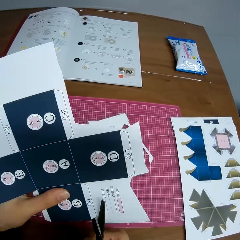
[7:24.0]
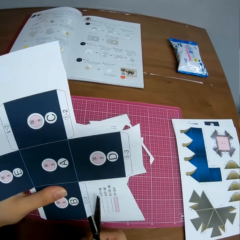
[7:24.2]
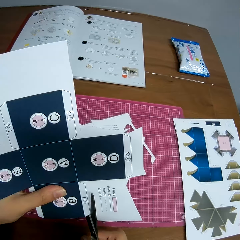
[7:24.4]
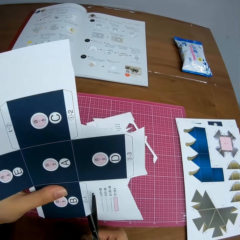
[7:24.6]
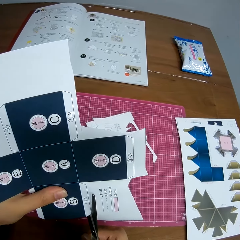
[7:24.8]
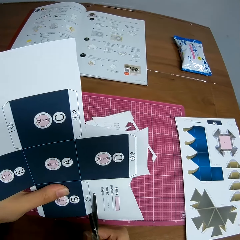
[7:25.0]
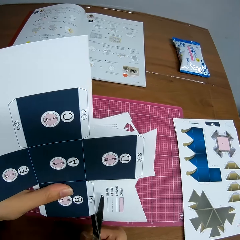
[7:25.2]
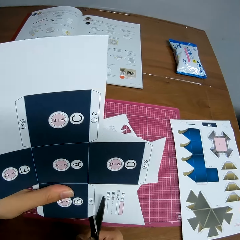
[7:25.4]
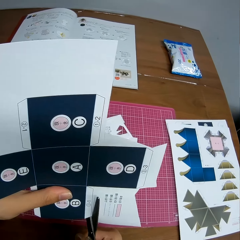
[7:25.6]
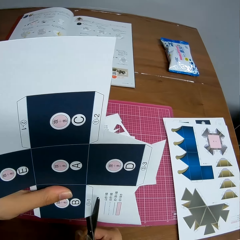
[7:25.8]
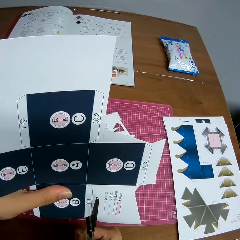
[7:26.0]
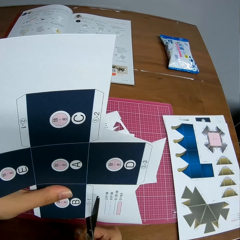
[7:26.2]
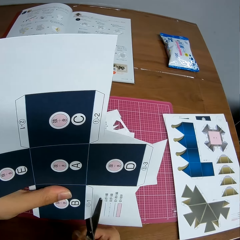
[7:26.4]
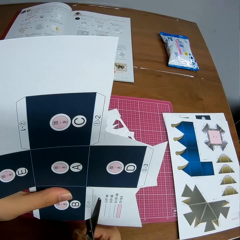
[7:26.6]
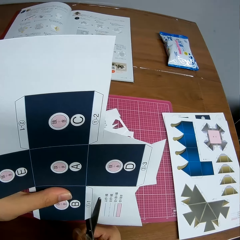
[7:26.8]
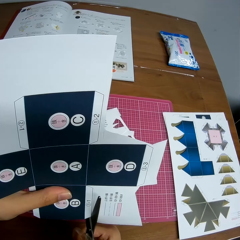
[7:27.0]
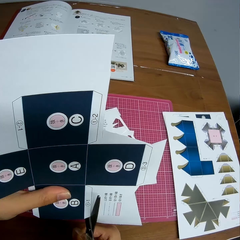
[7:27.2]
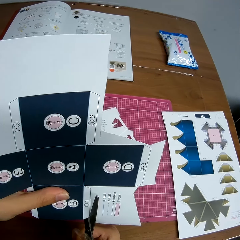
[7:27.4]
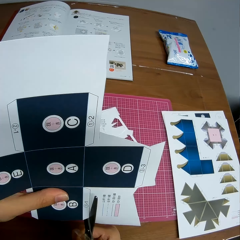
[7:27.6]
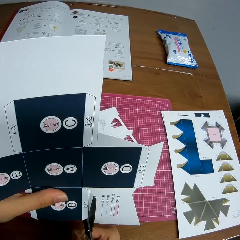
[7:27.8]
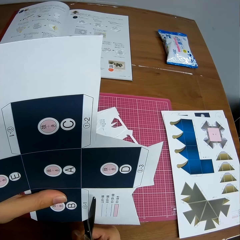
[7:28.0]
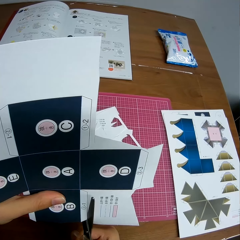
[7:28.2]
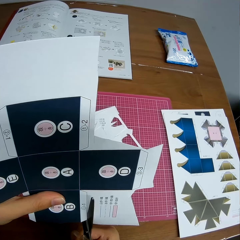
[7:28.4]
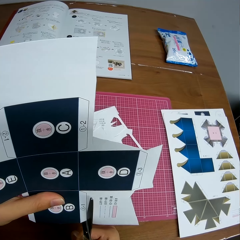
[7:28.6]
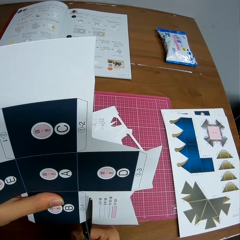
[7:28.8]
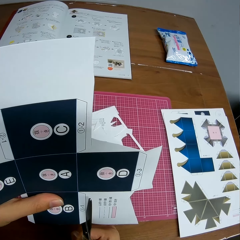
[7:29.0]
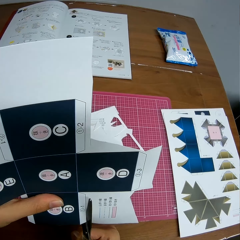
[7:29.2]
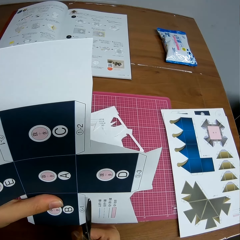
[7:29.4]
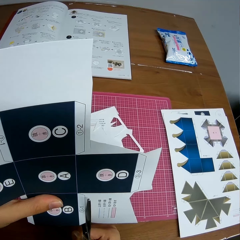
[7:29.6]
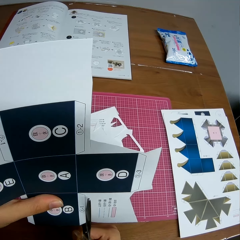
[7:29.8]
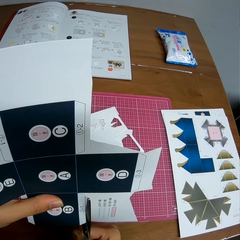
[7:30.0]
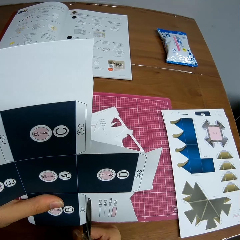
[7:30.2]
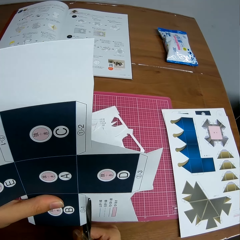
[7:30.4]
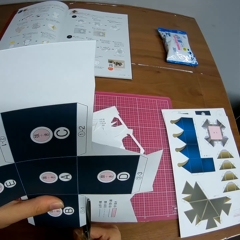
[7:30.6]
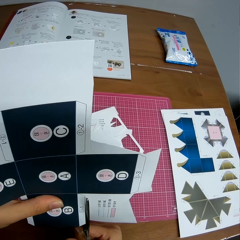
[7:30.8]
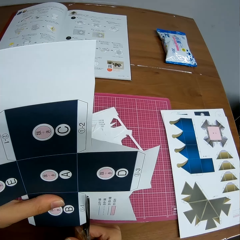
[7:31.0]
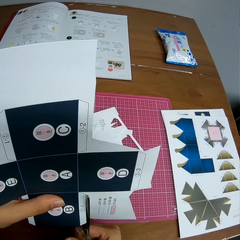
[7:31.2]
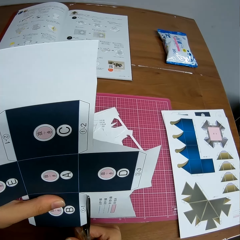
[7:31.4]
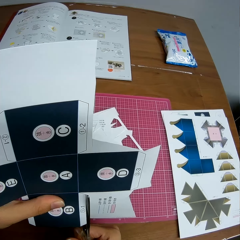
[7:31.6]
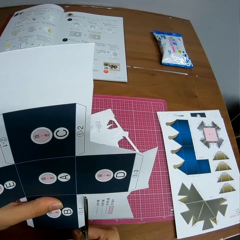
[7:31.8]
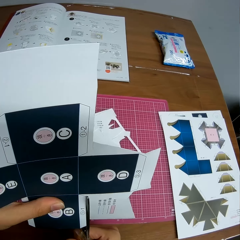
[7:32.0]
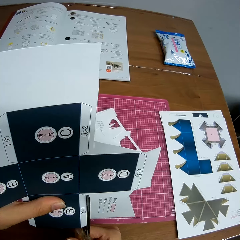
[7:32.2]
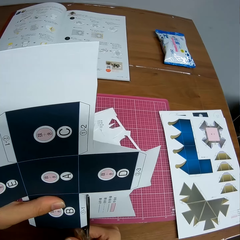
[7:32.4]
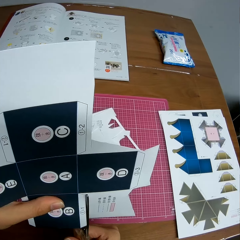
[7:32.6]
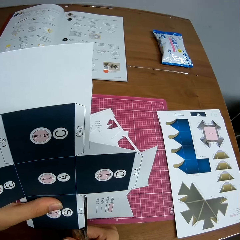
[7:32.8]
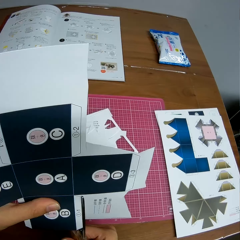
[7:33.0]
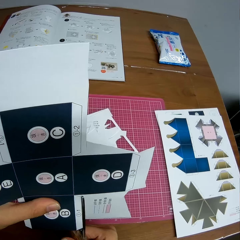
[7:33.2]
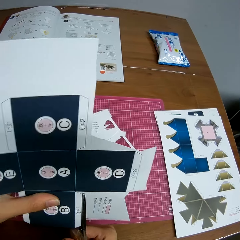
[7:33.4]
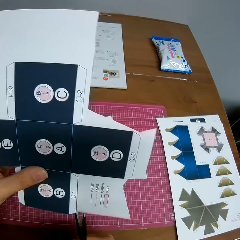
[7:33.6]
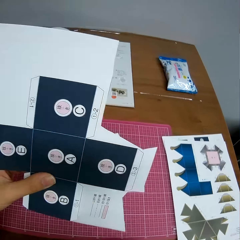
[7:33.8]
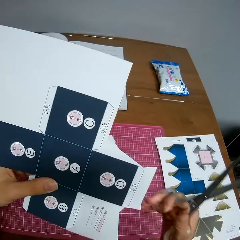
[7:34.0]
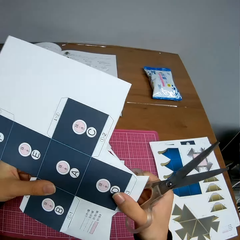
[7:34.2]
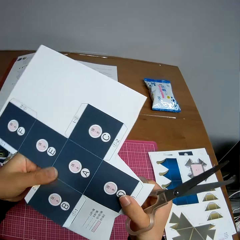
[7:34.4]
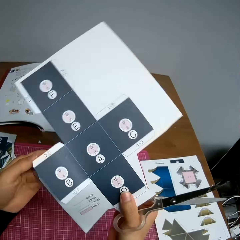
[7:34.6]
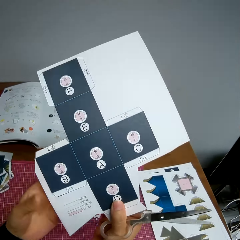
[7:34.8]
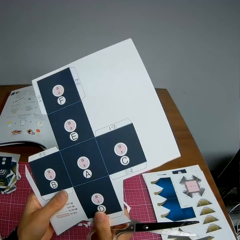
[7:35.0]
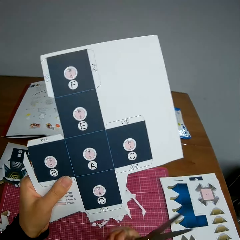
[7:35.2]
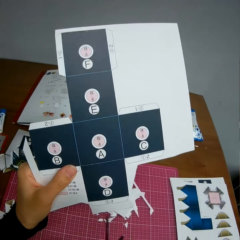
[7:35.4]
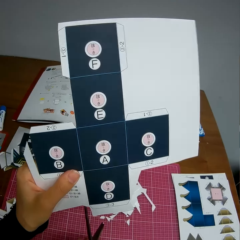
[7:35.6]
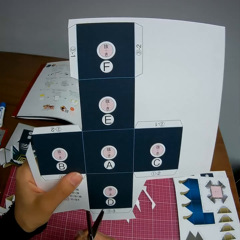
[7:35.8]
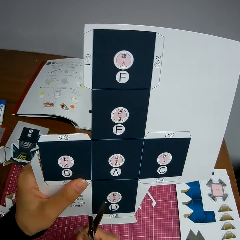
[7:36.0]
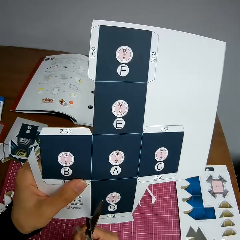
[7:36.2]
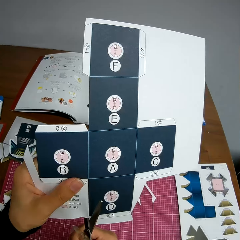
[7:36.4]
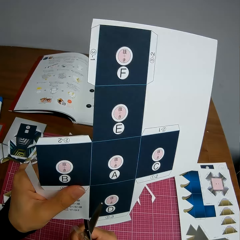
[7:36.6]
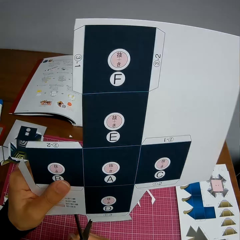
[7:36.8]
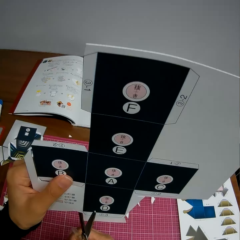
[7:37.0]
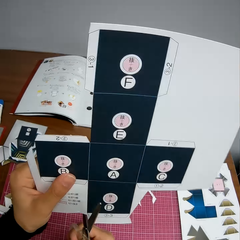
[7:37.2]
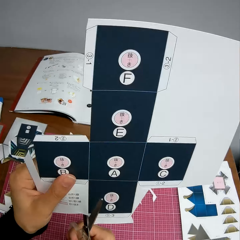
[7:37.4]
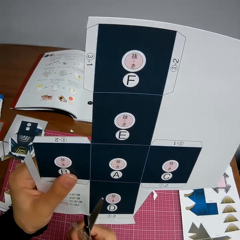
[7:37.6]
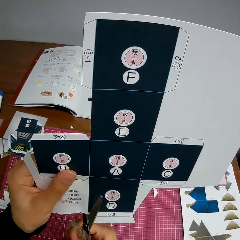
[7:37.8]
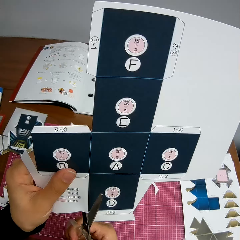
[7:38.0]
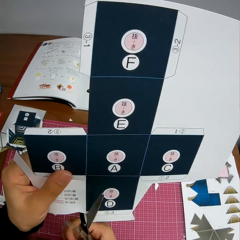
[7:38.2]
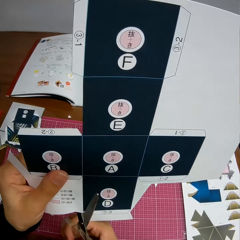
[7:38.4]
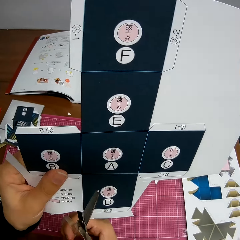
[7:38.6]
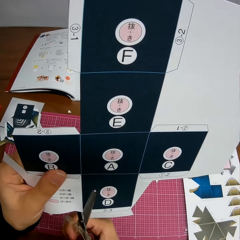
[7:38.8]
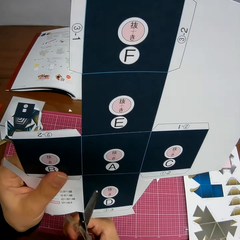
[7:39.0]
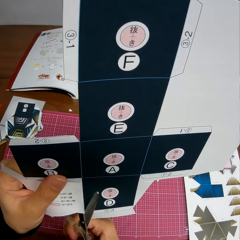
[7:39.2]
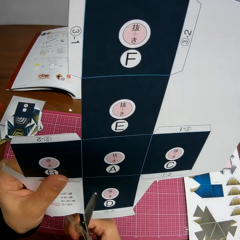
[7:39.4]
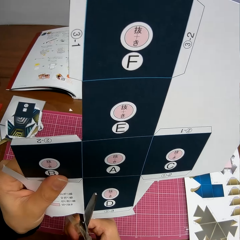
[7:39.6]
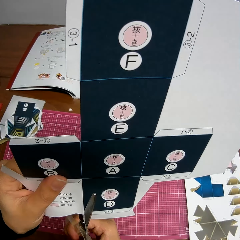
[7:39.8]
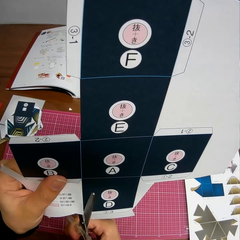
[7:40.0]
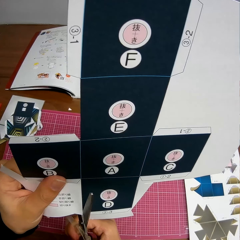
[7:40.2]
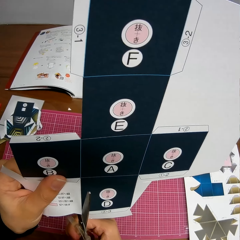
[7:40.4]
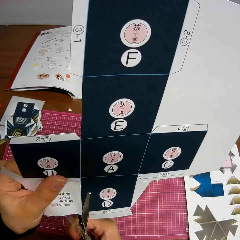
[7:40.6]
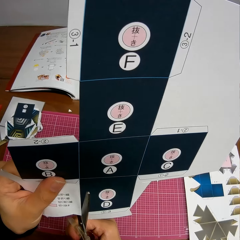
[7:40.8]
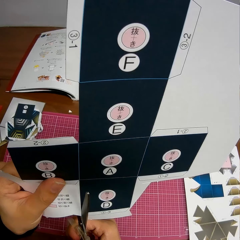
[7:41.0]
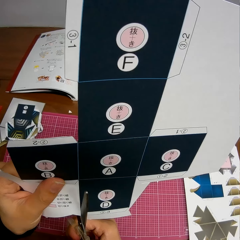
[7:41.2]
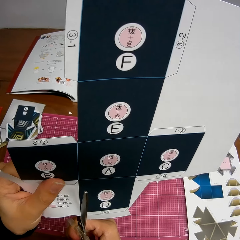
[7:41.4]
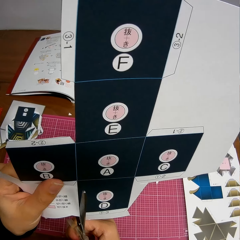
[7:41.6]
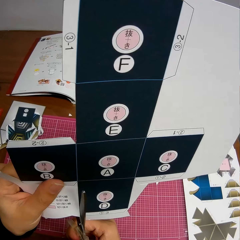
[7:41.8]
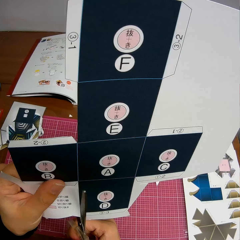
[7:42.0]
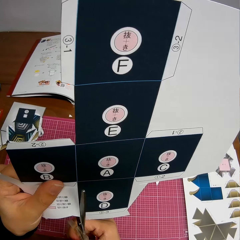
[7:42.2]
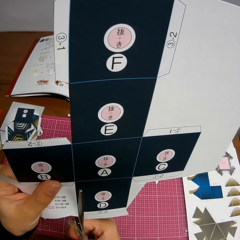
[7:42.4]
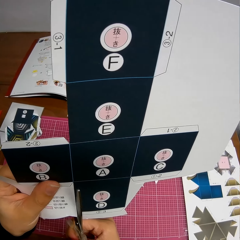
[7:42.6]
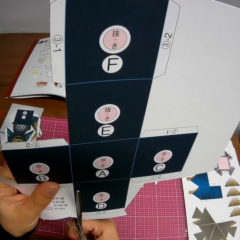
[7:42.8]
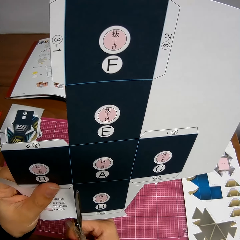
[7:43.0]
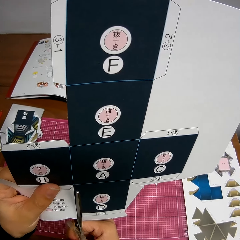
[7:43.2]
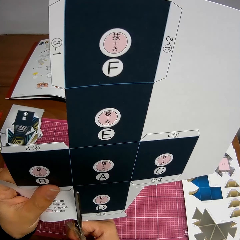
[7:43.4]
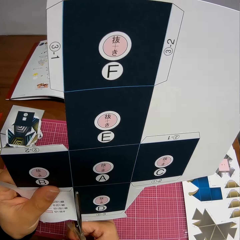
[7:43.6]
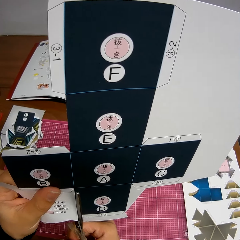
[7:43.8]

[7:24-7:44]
The camera wearer rotates the paper model. She cuts the paper model using scissors. She rotates the paper model. She adjusts the paper in her hands. She continues cutting the paper with the scissors.

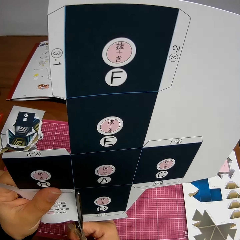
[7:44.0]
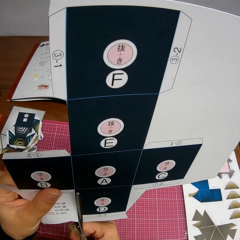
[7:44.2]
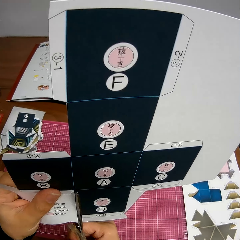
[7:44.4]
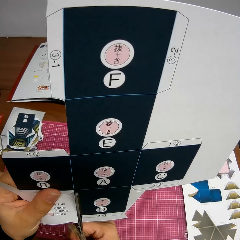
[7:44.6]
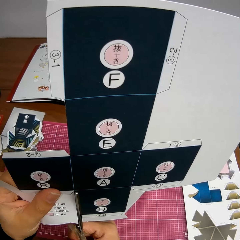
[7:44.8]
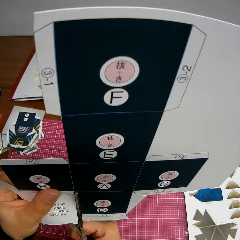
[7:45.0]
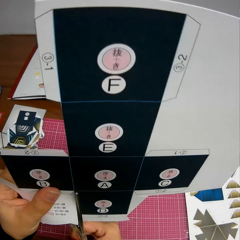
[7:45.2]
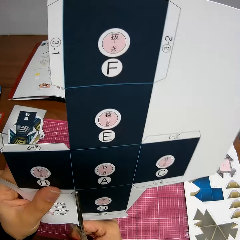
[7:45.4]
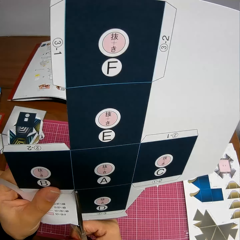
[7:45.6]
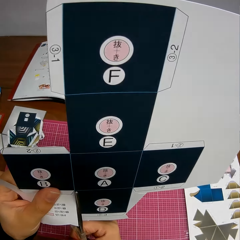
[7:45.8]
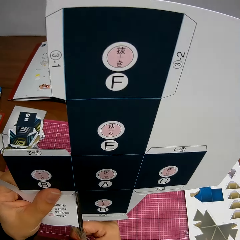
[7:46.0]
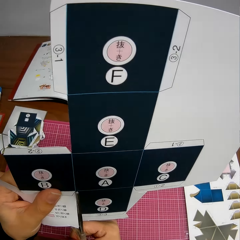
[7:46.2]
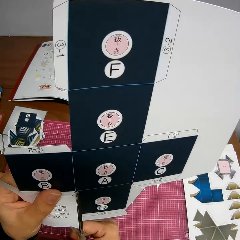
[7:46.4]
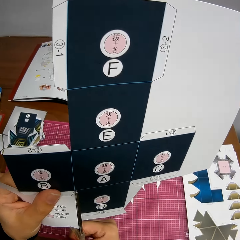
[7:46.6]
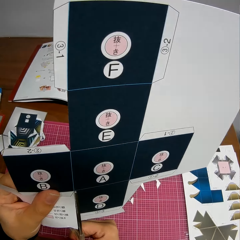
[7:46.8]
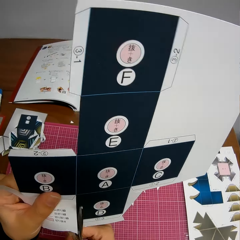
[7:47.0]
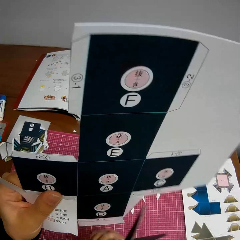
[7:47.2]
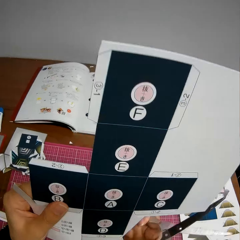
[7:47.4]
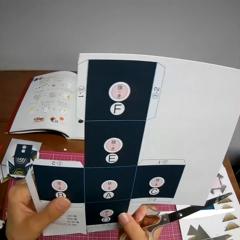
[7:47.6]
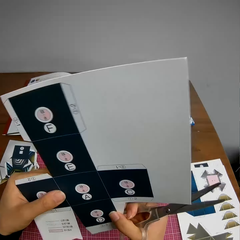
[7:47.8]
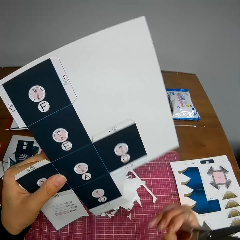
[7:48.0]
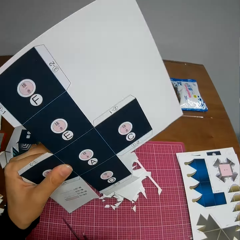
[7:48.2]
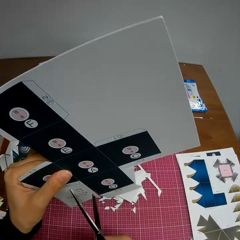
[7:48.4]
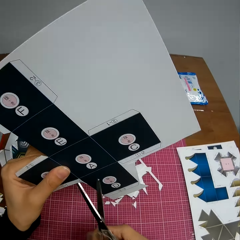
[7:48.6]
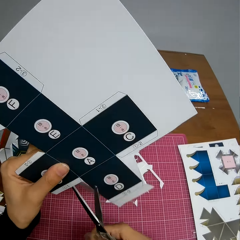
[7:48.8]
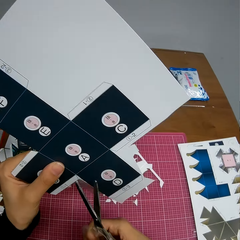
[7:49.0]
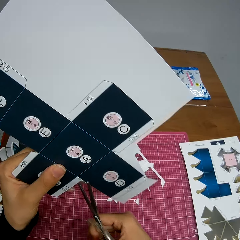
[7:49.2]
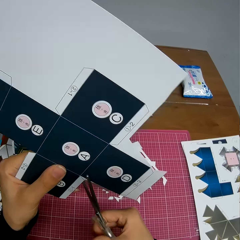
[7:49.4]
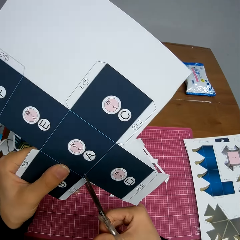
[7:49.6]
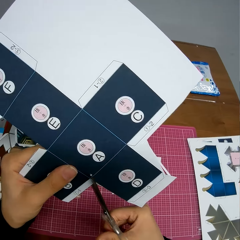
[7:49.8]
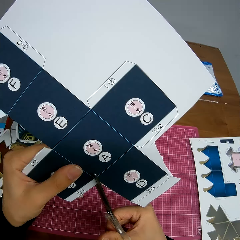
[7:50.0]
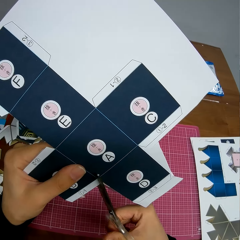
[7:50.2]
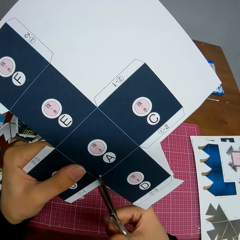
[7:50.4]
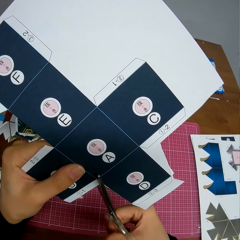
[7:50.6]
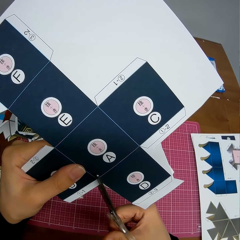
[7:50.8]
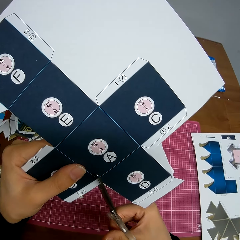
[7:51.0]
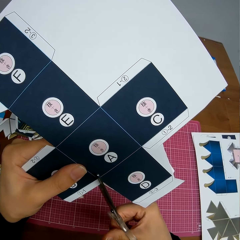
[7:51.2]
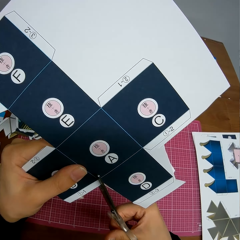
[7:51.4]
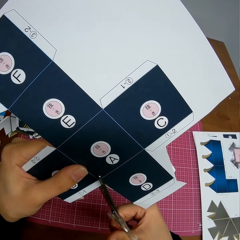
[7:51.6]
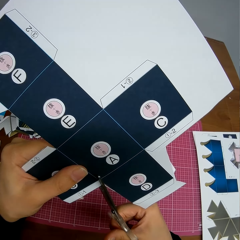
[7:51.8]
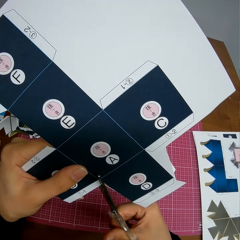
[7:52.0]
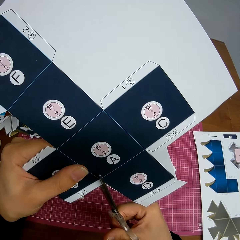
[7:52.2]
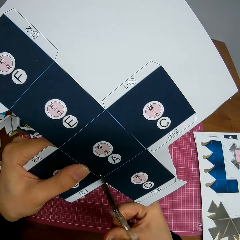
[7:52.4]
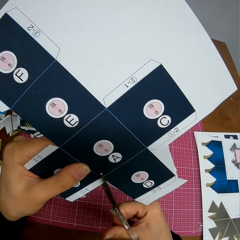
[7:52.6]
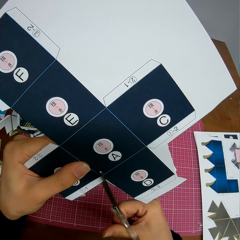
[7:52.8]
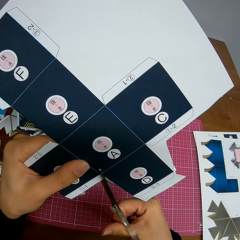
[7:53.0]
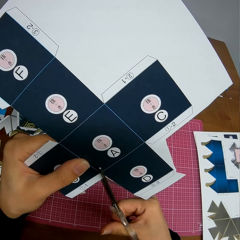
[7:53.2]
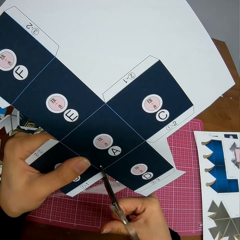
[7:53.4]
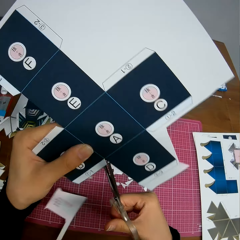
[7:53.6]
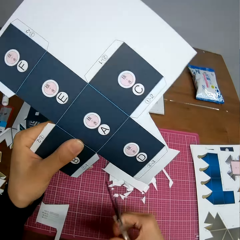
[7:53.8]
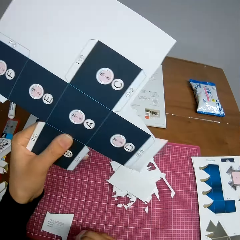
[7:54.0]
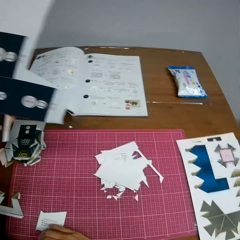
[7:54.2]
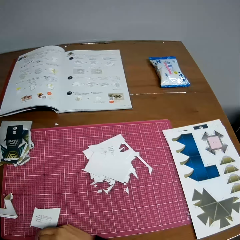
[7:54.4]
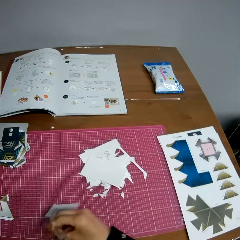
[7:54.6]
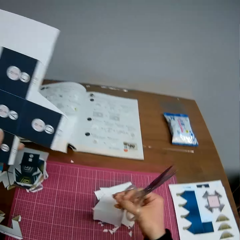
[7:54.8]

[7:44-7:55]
The camera wearer drops the cut piece on the cutting mat. She moves the piece of paper on the table with her hand. She takes the cut piece.
